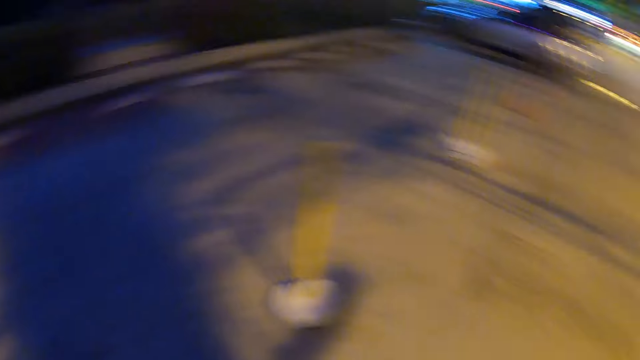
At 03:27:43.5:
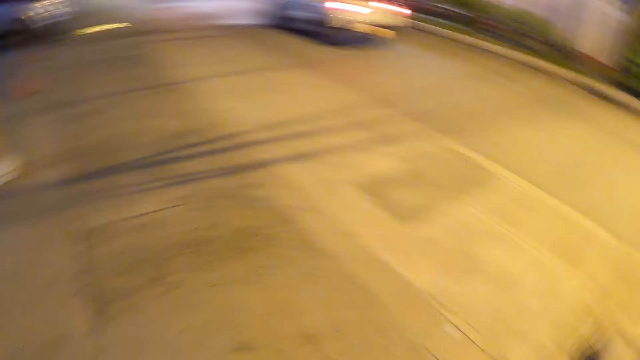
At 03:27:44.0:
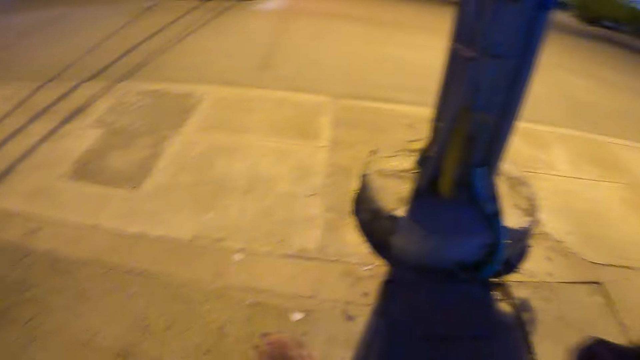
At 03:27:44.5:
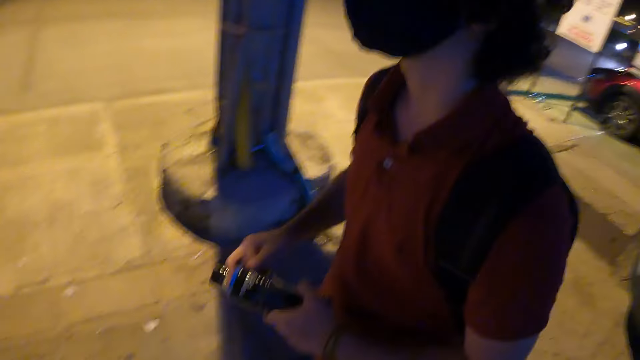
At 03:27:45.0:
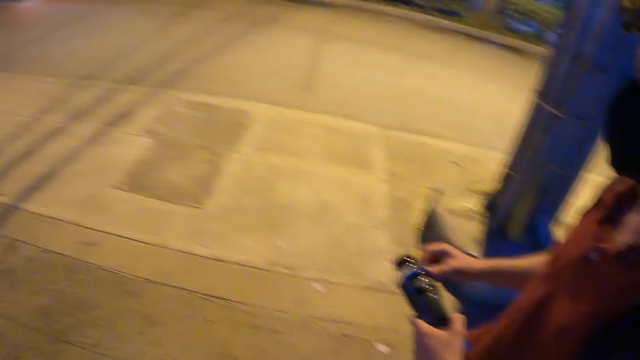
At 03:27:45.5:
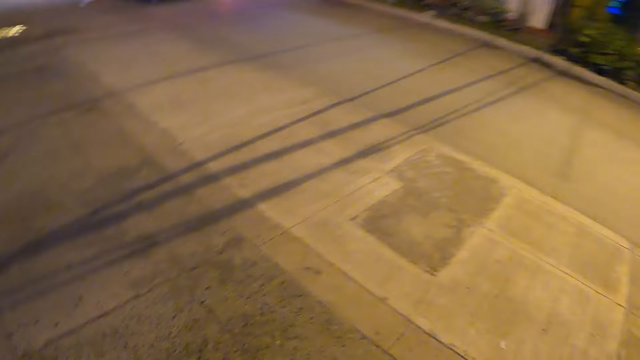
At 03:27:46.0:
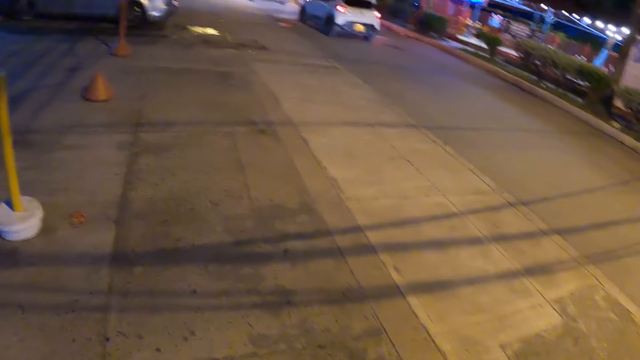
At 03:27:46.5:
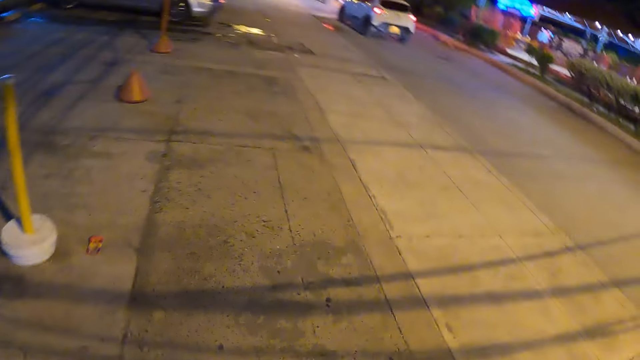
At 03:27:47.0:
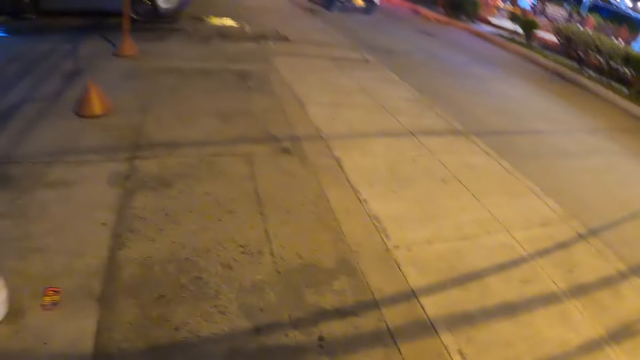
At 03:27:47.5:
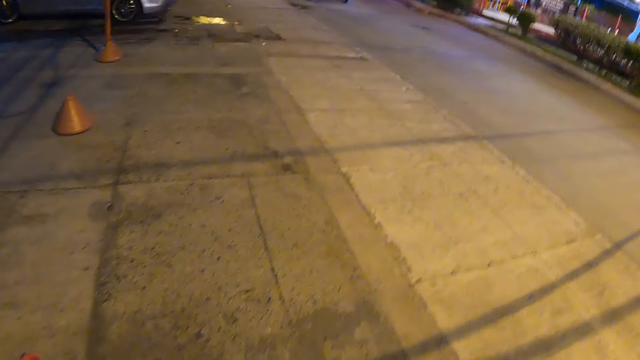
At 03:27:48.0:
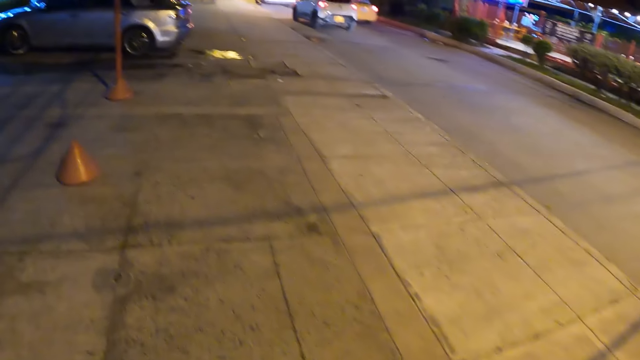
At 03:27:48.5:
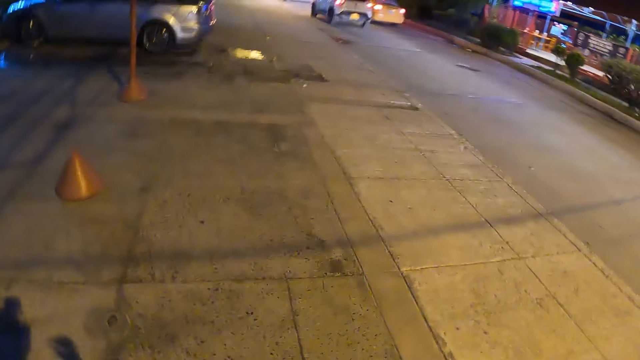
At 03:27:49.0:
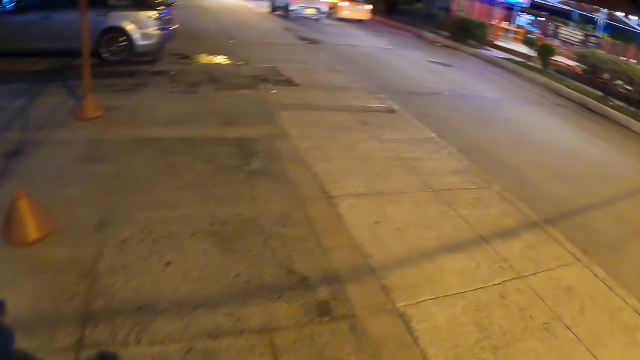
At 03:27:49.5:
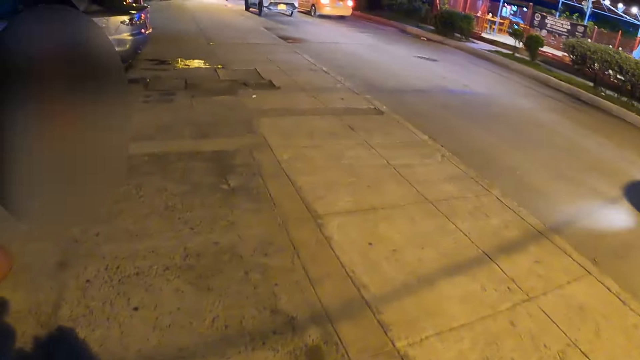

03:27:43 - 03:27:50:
The camera wearer walks on the pavement. They look at a man.

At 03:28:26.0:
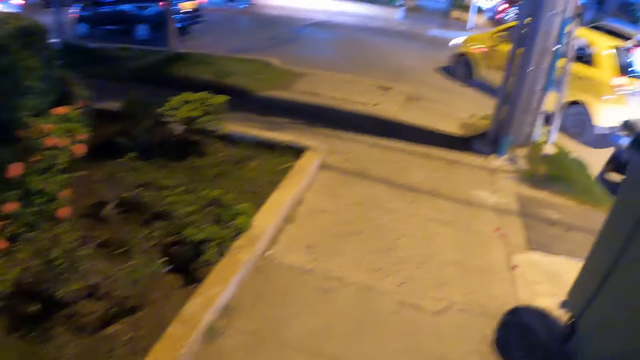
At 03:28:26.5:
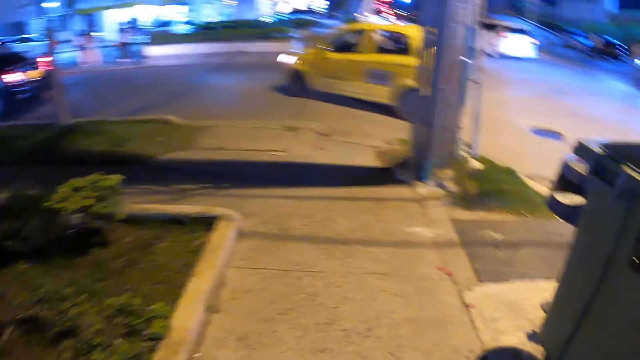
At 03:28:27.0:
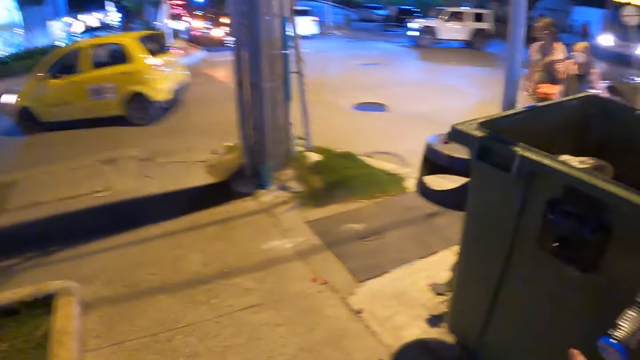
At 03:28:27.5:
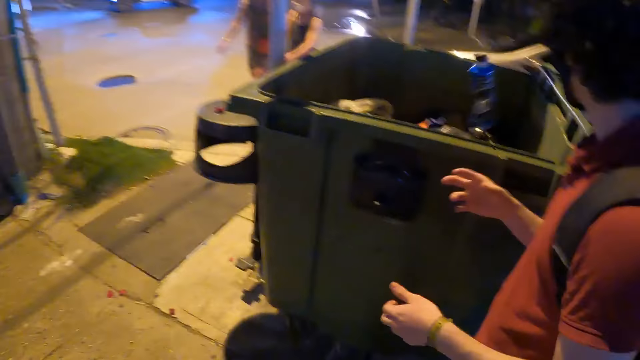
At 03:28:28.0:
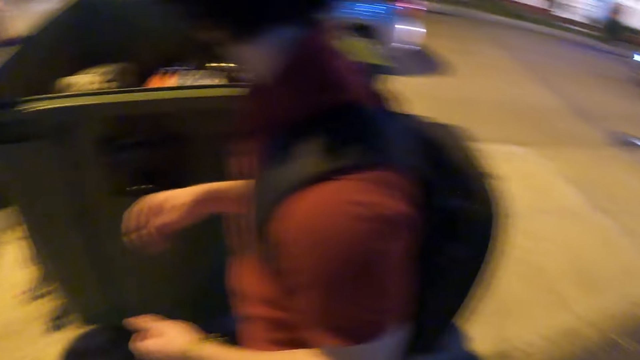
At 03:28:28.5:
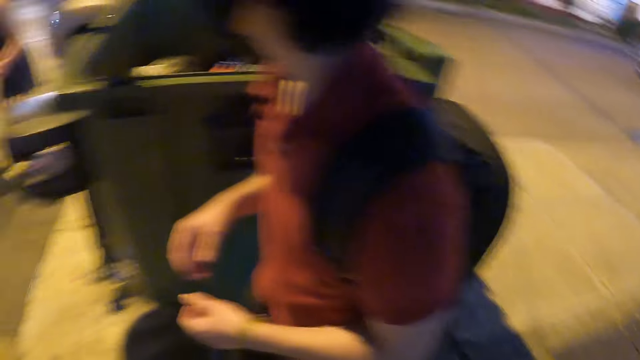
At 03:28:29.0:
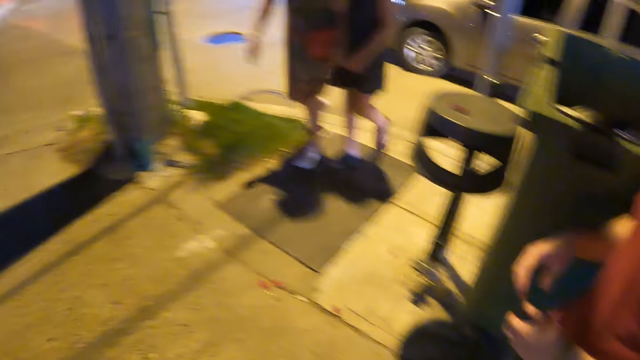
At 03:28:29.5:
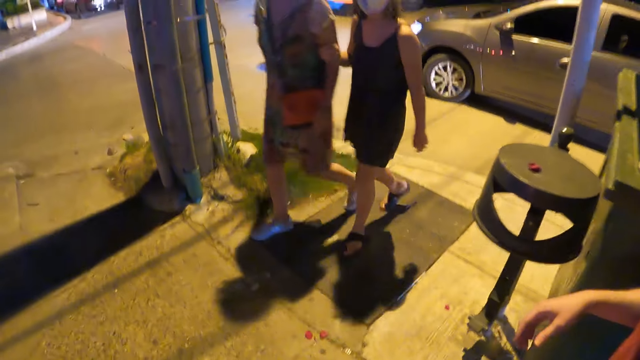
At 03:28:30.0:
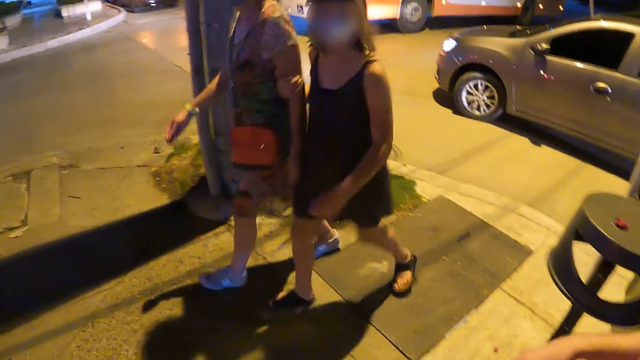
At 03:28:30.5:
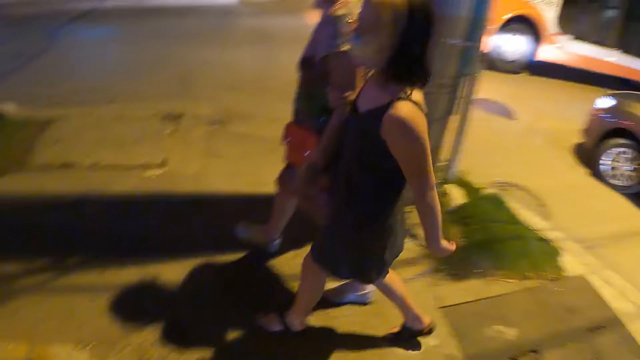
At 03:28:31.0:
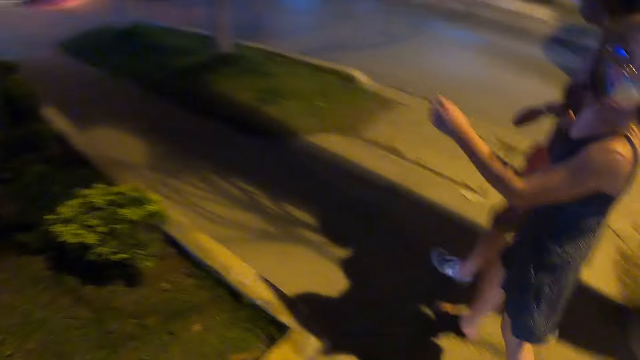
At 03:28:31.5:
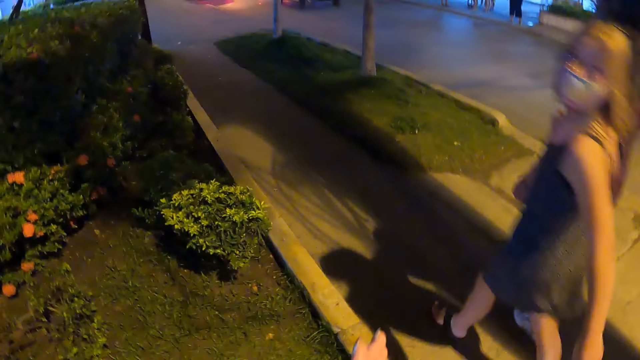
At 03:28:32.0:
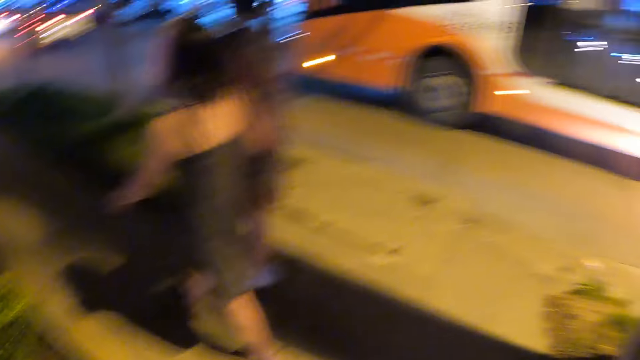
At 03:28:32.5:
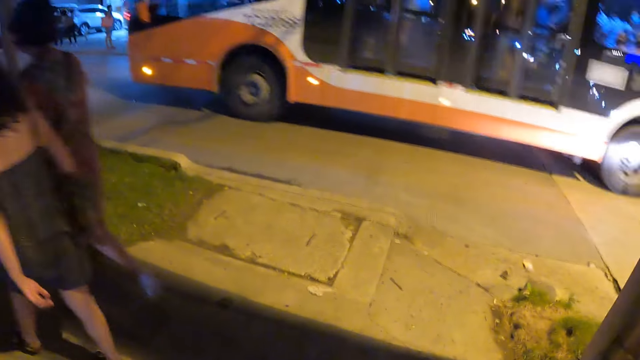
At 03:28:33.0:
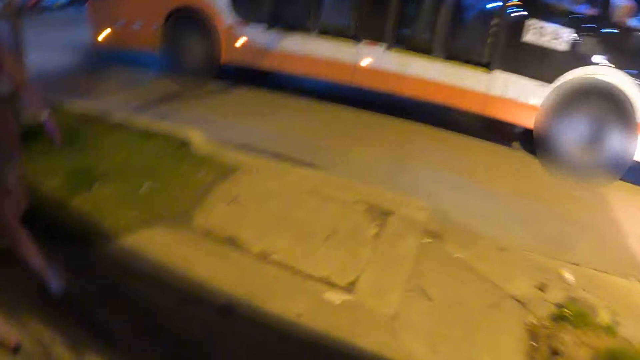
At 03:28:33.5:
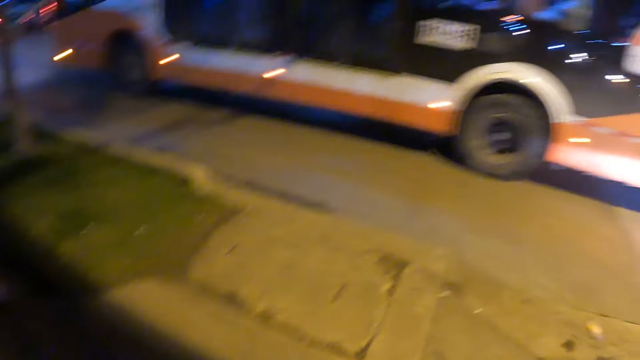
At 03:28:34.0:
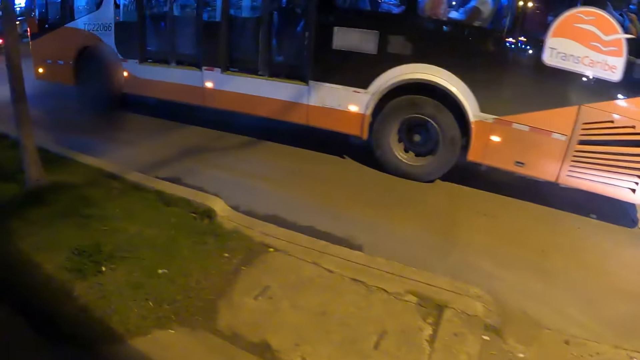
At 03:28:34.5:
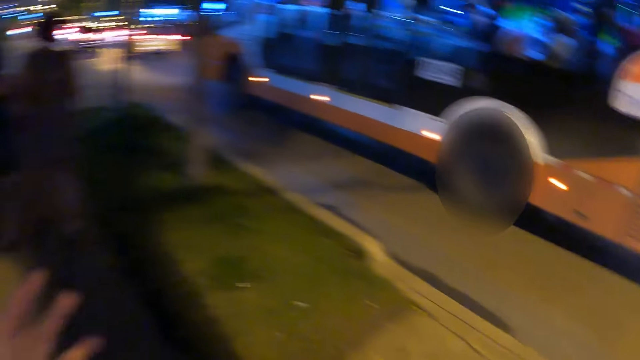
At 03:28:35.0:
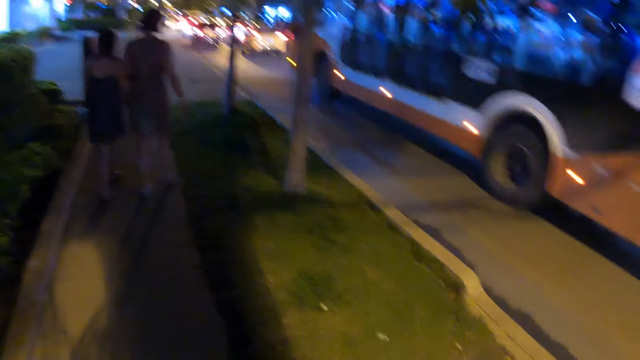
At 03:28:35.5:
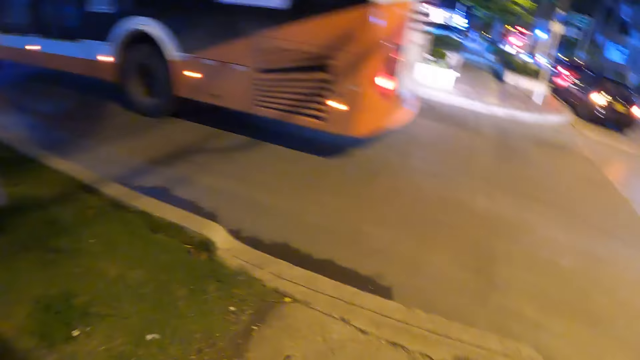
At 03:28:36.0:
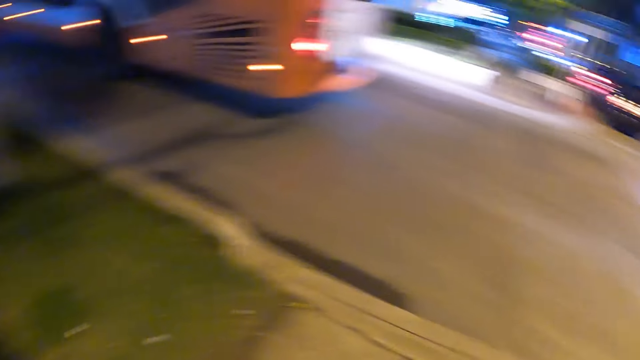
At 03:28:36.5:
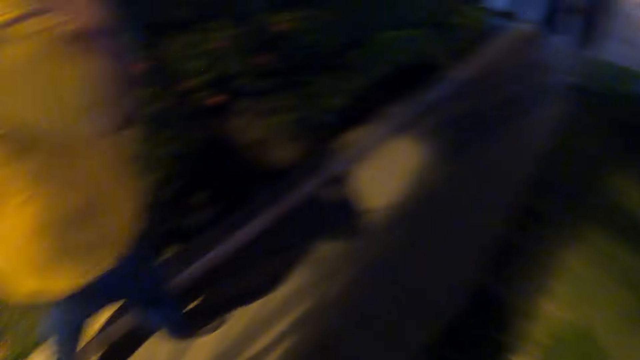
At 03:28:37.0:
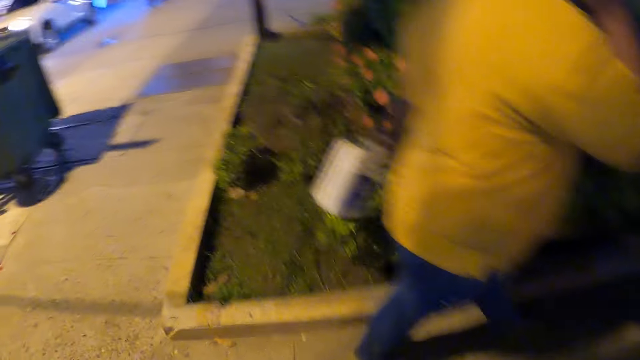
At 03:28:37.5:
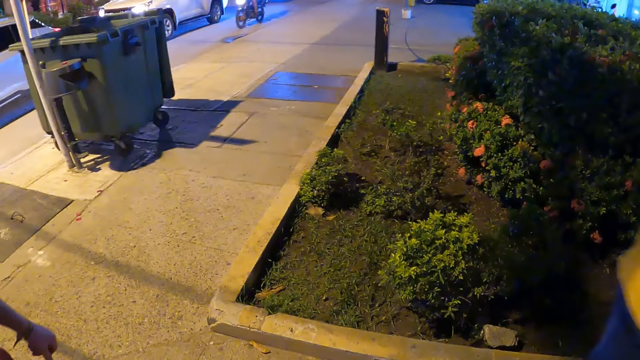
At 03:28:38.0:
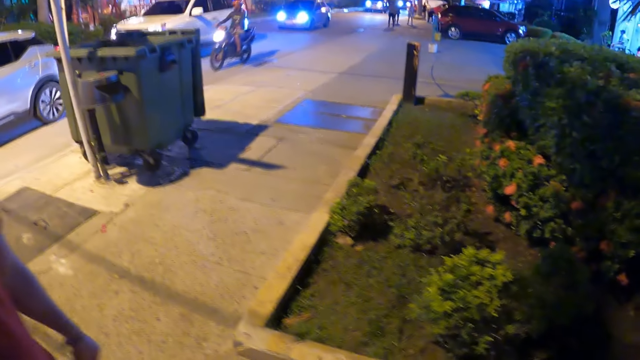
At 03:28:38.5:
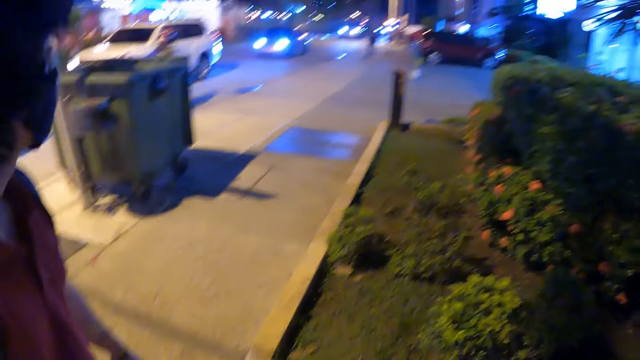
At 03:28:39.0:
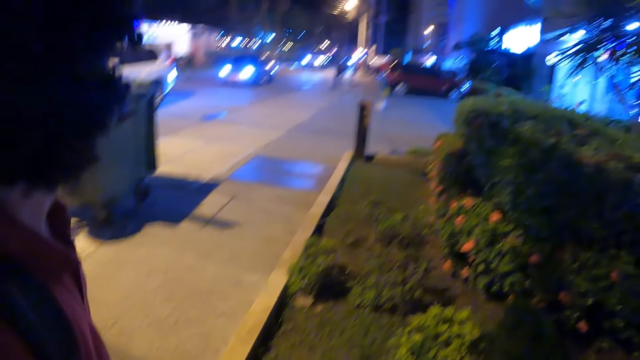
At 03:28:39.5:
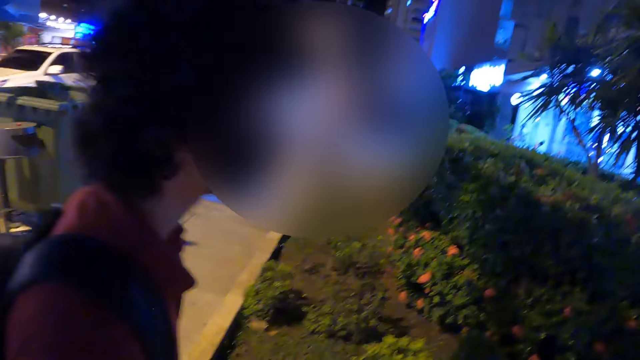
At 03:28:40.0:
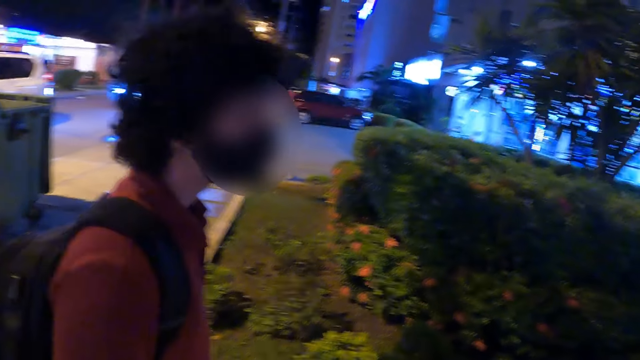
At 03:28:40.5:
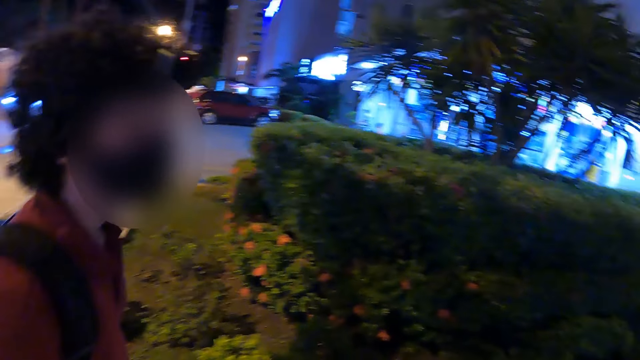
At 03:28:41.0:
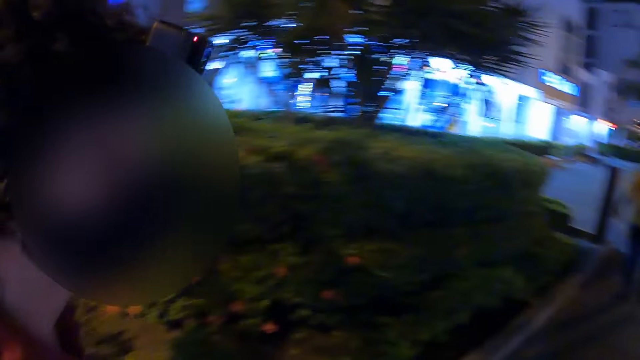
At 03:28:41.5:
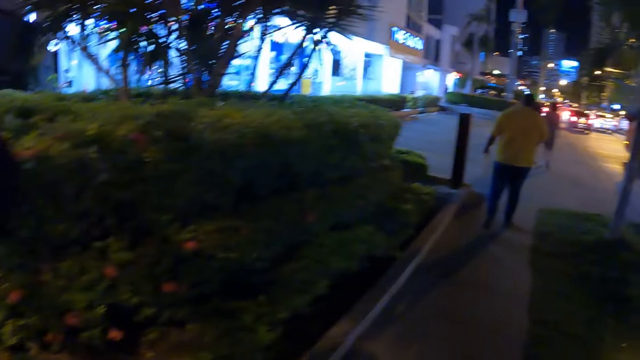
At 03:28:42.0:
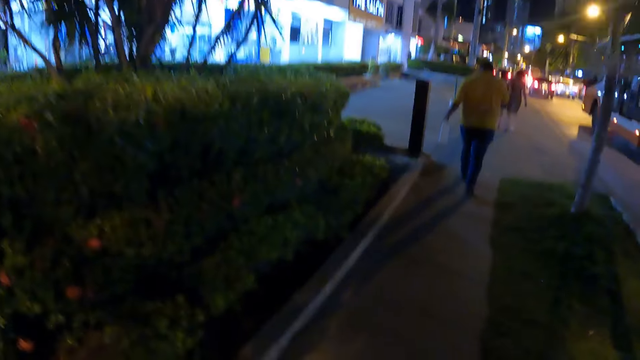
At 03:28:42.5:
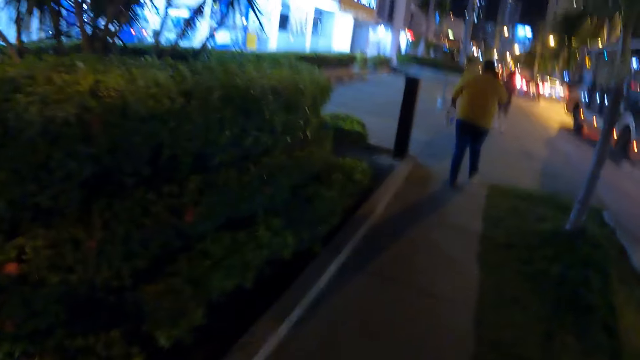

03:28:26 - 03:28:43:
The camera wearer walks on the pavement. A man throws a bottle in the bin. The camera wearer looks at the man. A person looks at the camera wearer. The camera wearer looks at the person. They walk on the pavement. They look around. The person walks on the pavement. The camera wearer walks on the pavement and looks at the bus on the road. They look back at the road. They walk on the pavement and look at the man.
